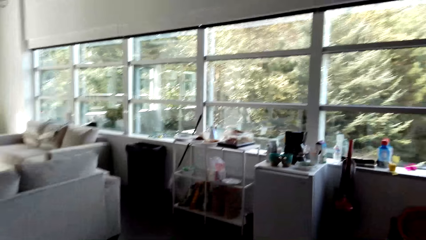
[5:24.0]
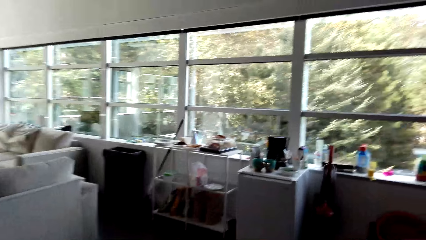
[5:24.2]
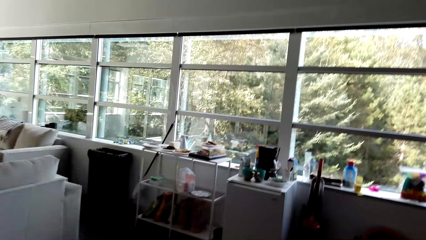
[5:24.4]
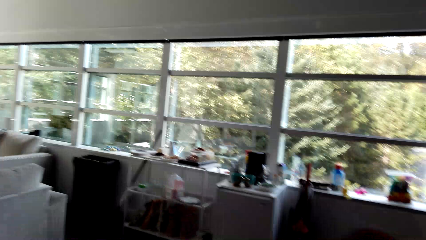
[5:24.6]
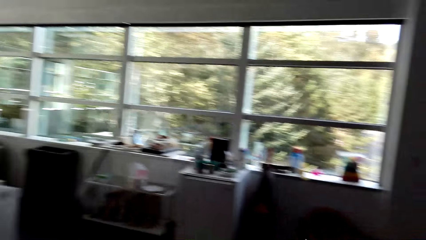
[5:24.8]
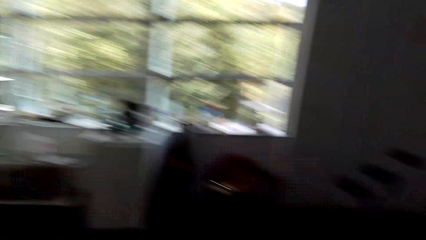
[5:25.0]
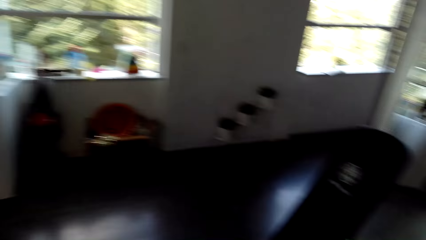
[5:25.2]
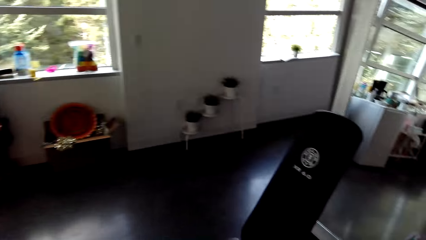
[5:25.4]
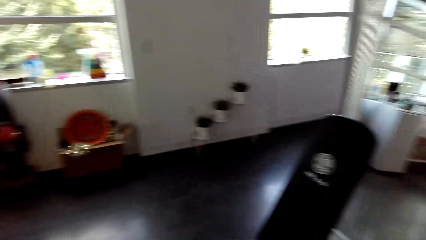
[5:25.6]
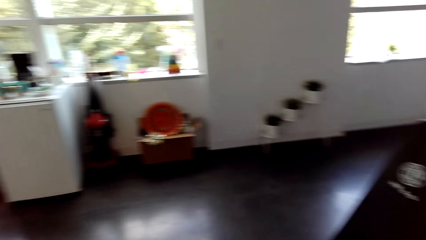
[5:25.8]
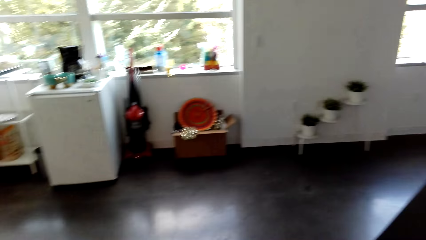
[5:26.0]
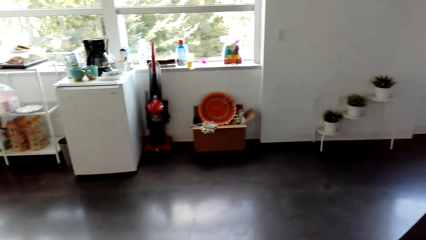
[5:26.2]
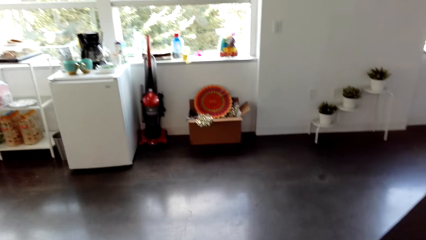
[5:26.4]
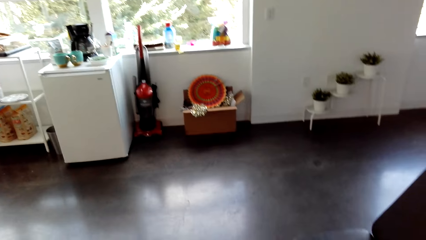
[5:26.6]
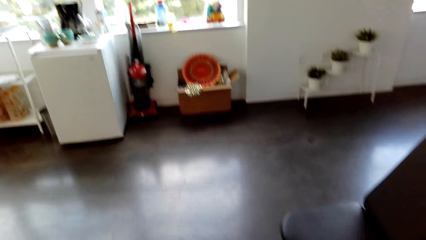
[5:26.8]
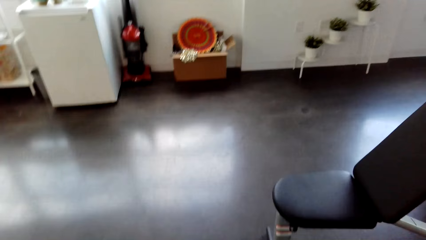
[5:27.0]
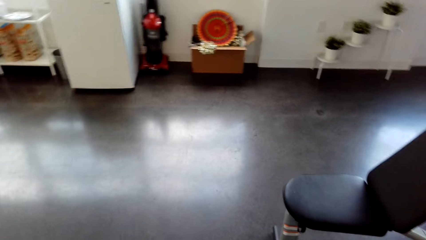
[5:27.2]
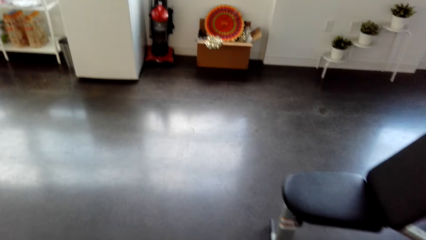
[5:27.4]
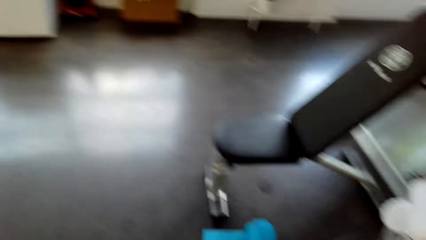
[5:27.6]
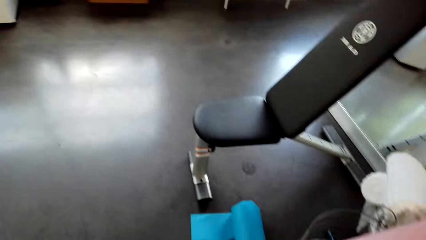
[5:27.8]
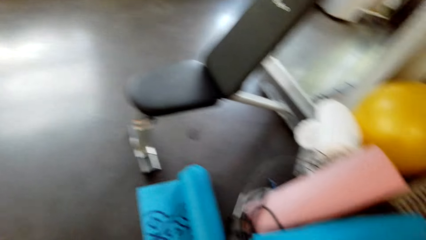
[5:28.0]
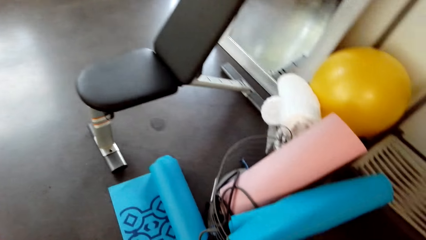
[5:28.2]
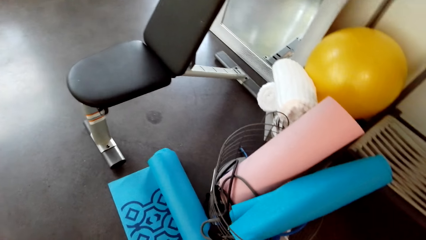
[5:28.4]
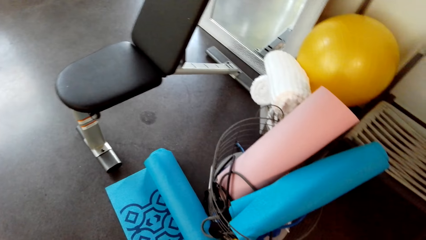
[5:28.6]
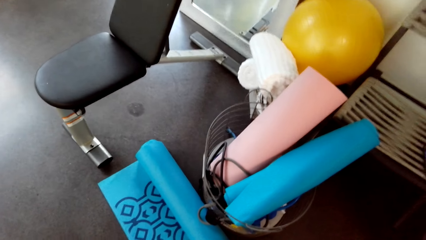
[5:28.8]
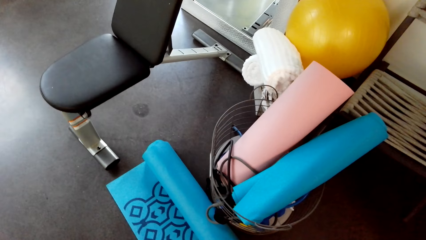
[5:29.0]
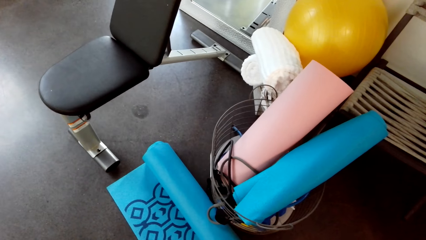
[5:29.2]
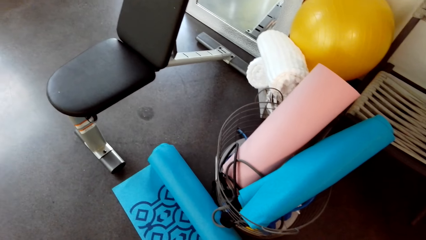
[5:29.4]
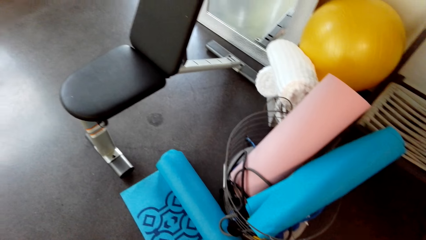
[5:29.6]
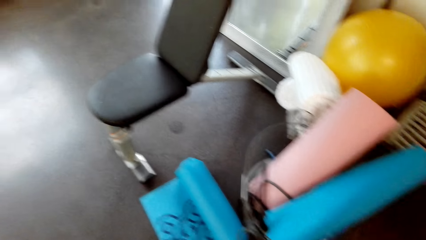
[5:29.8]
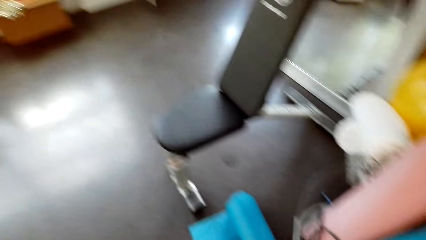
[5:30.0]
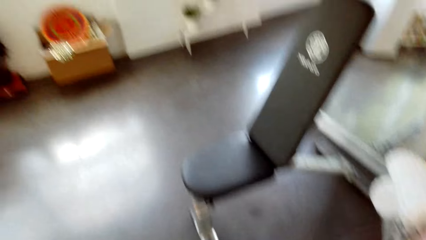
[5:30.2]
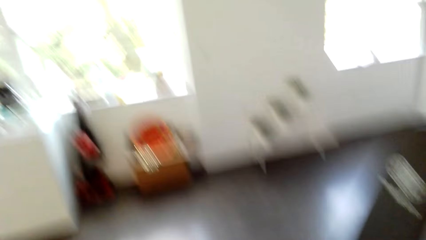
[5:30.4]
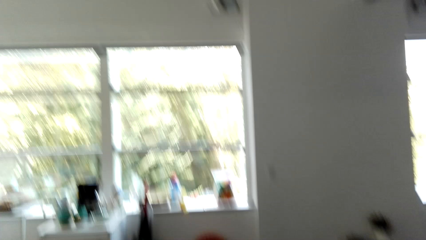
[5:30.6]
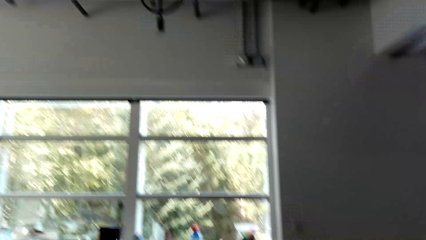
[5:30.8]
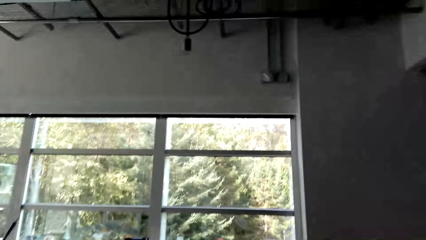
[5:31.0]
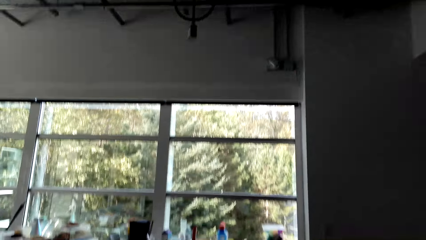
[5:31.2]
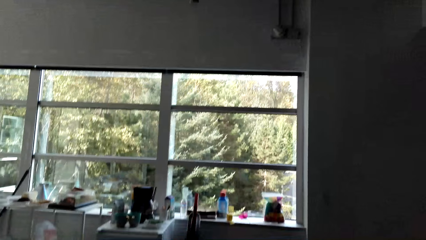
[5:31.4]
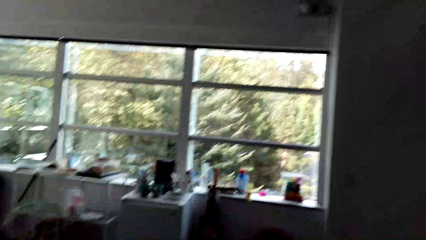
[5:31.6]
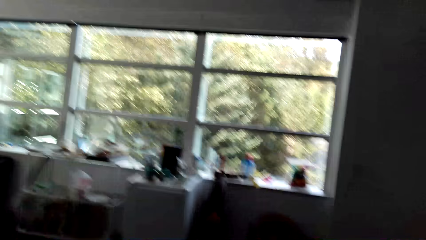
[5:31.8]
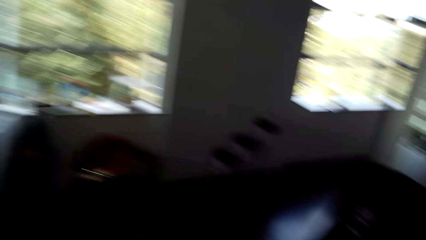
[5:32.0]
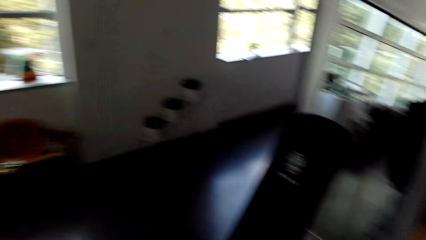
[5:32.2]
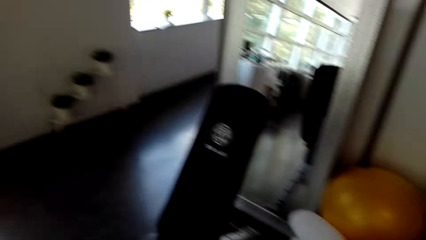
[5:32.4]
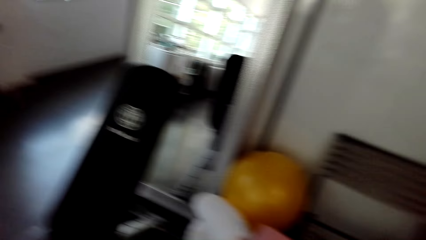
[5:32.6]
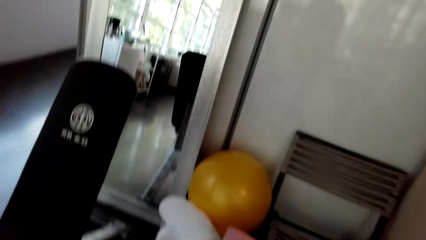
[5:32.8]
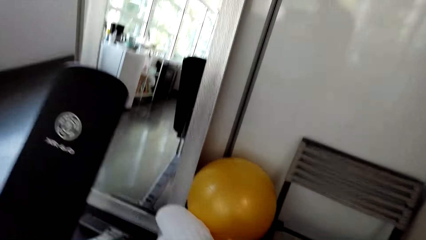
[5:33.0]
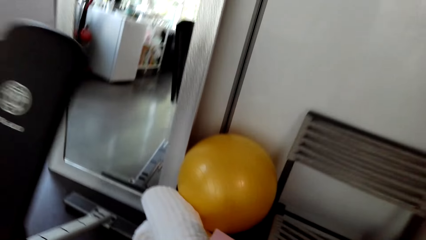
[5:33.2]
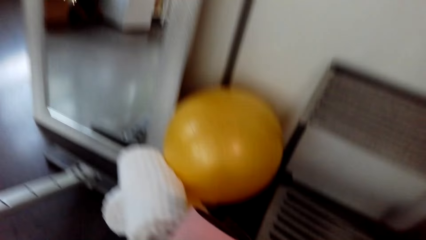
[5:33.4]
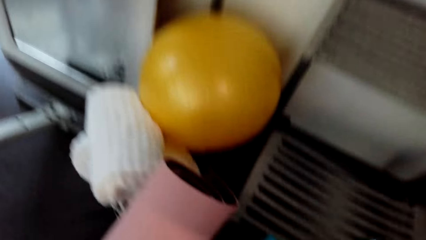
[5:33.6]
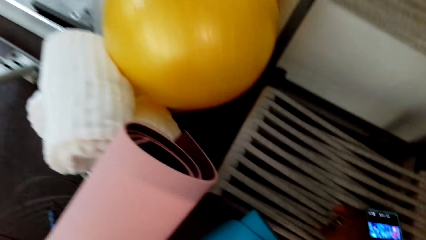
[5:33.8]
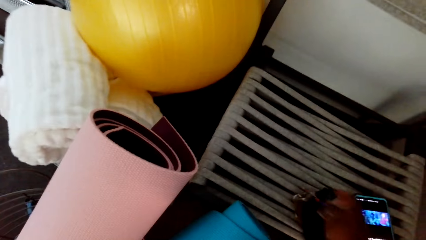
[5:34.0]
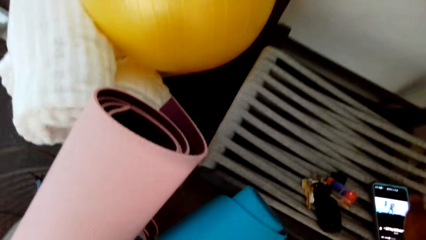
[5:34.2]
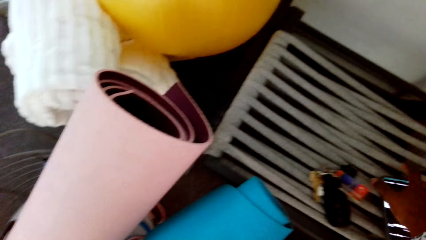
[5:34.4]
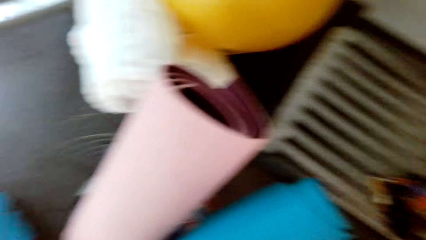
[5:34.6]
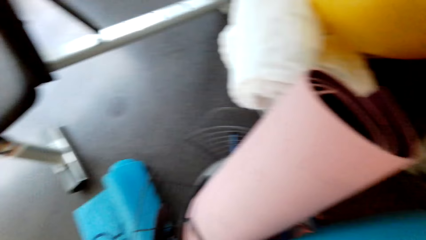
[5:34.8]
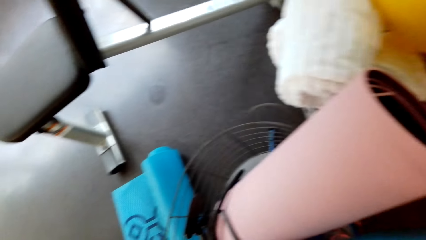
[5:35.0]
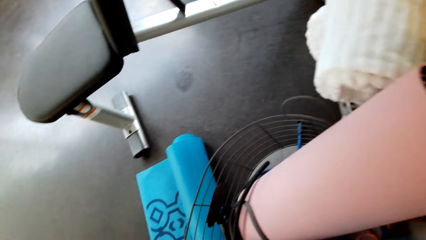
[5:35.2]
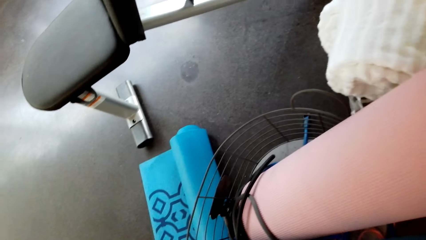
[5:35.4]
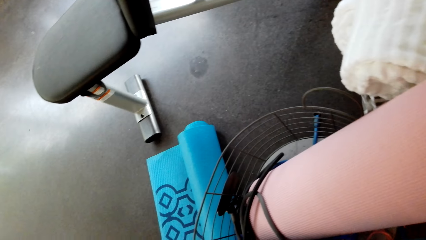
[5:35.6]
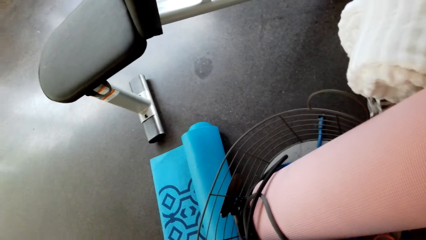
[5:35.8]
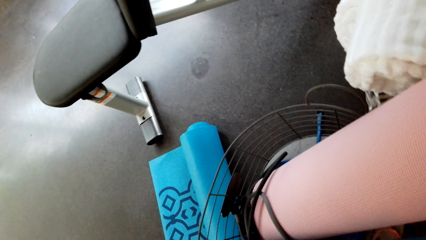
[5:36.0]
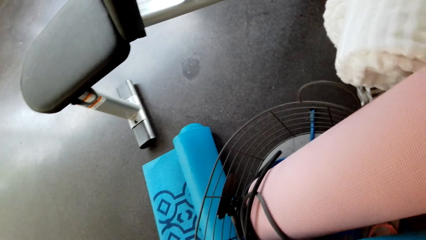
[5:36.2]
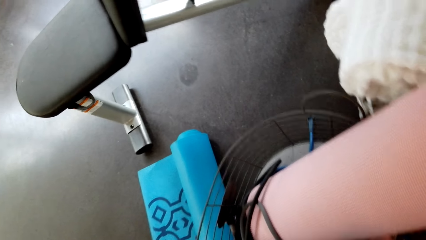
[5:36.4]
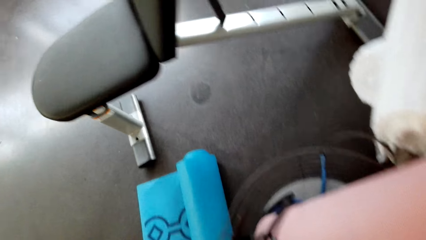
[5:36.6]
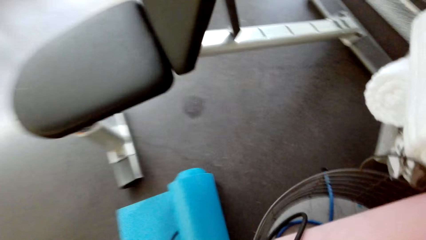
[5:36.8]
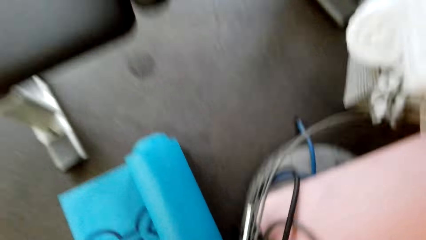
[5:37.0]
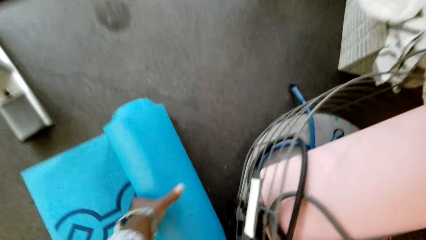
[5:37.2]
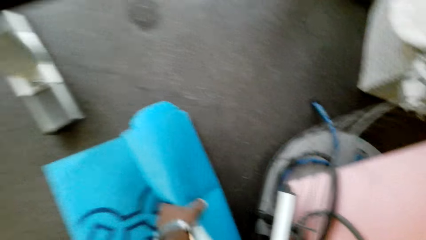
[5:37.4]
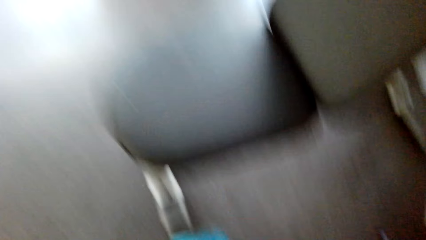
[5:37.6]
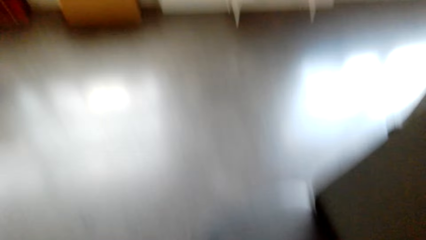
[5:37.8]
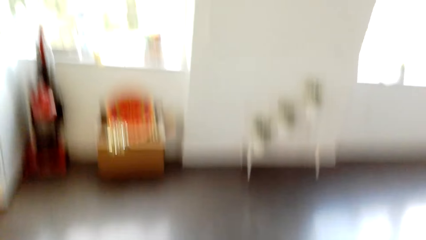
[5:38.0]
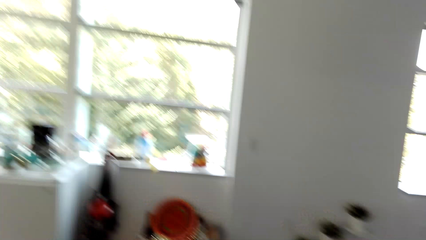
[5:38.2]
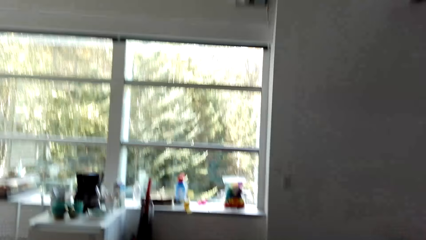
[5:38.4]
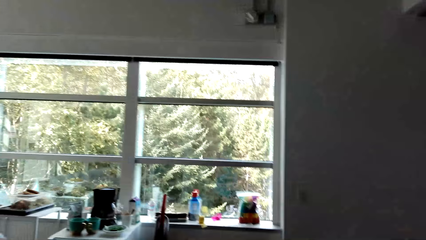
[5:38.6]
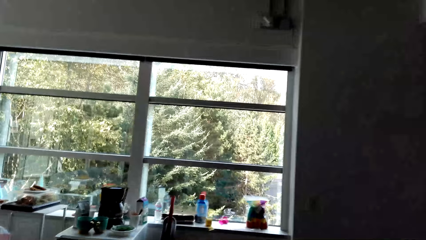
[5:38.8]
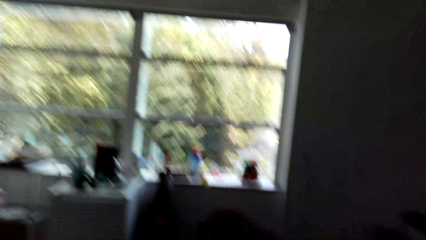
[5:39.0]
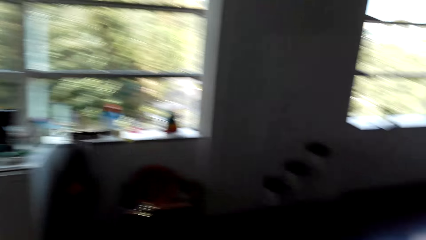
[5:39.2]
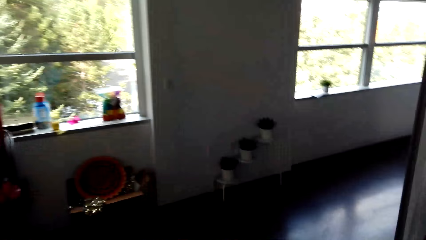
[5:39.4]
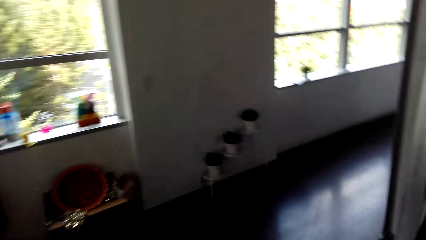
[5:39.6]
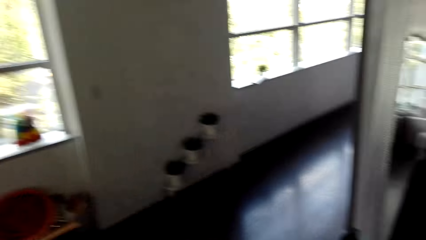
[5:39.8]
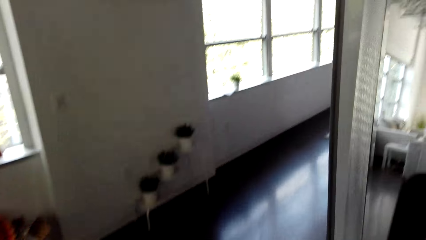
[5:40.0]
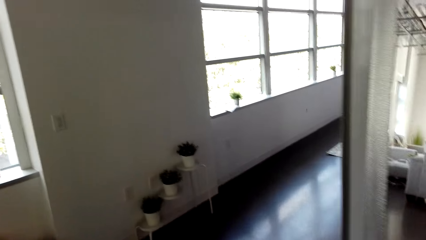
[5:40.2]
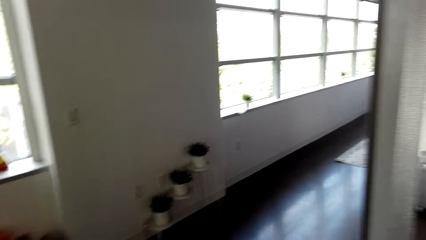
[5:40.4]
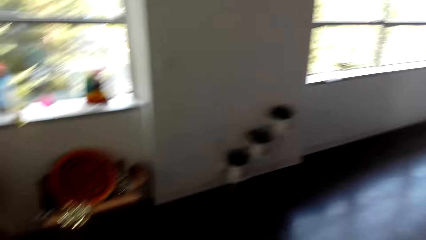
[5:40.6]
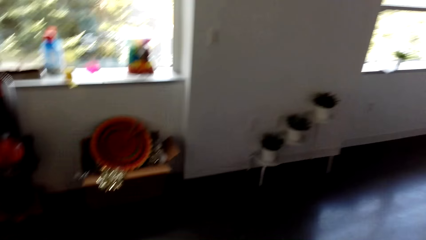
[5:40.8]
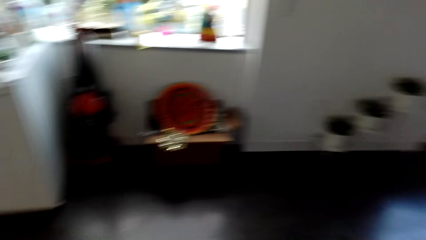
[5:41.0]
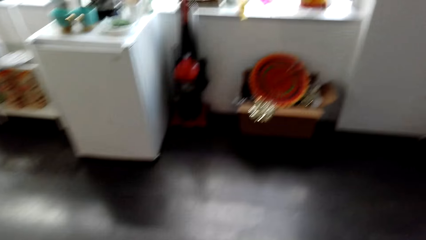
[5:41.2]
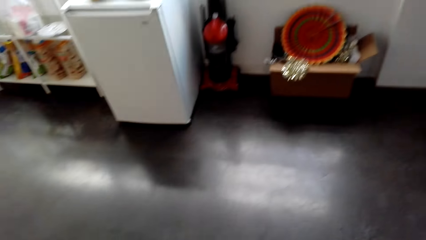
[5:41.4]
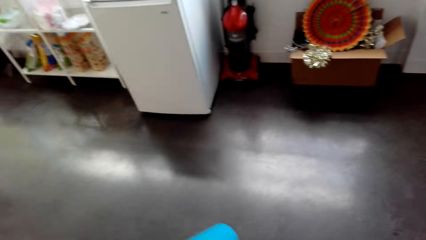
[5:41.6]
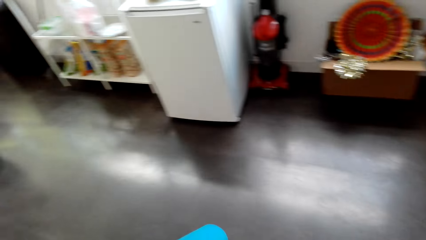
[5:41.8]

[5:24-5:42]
The camera wearer puts the key down on a chair. They touch the phone. They look around the house. They pick up a mat. They look around the house.
